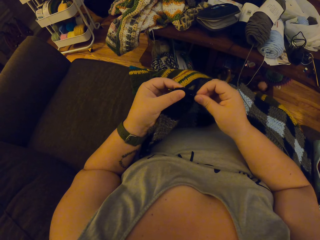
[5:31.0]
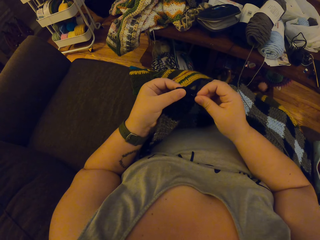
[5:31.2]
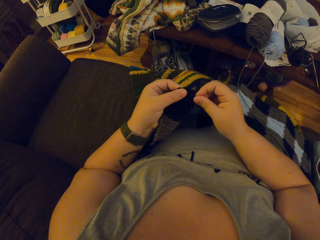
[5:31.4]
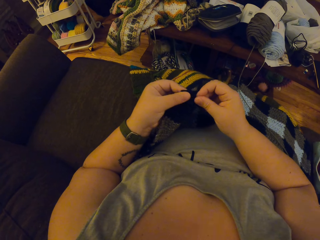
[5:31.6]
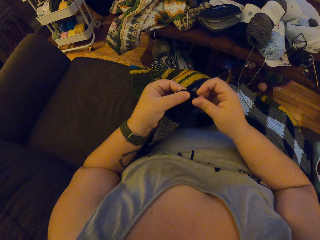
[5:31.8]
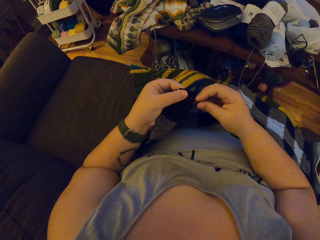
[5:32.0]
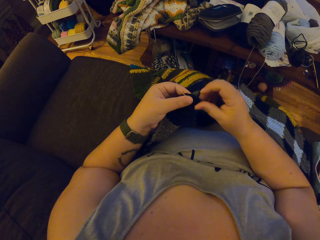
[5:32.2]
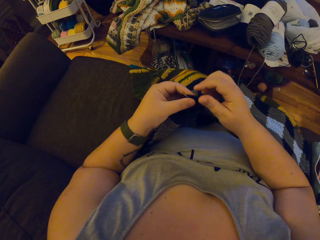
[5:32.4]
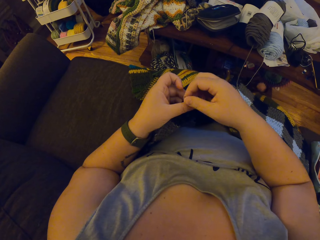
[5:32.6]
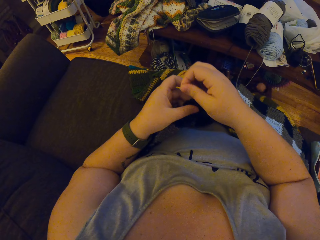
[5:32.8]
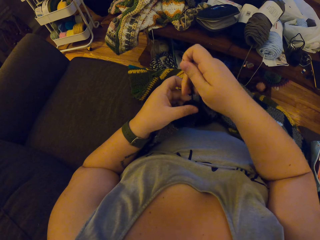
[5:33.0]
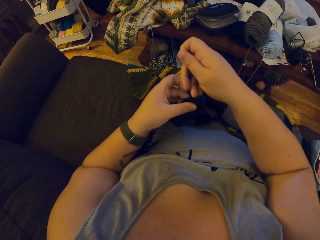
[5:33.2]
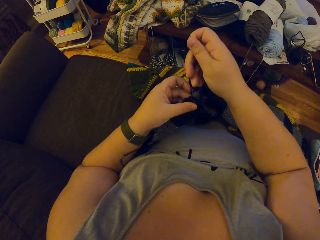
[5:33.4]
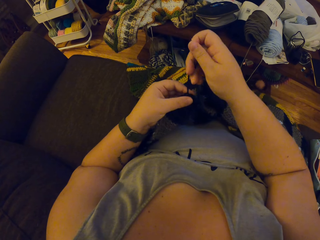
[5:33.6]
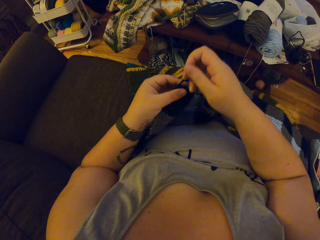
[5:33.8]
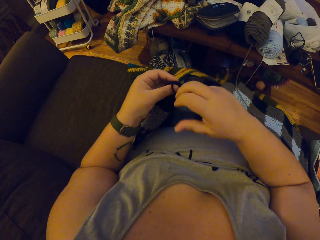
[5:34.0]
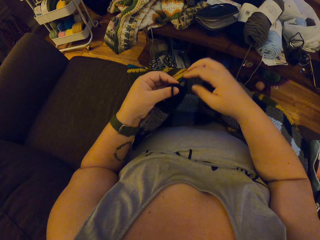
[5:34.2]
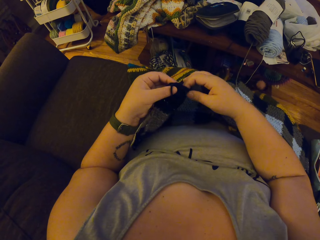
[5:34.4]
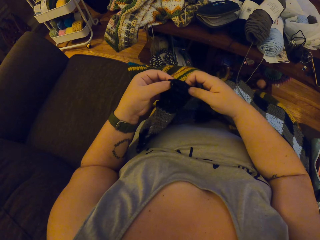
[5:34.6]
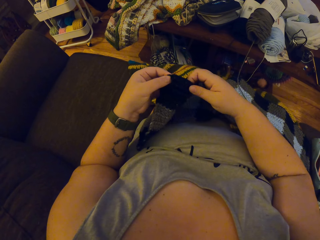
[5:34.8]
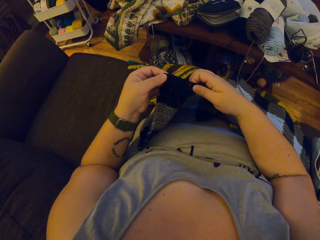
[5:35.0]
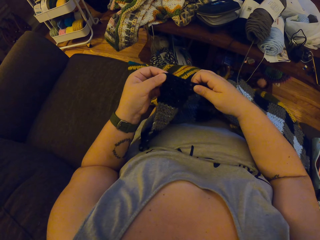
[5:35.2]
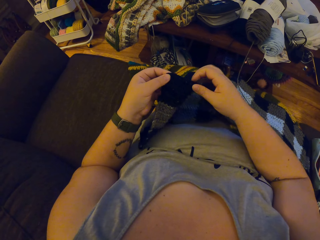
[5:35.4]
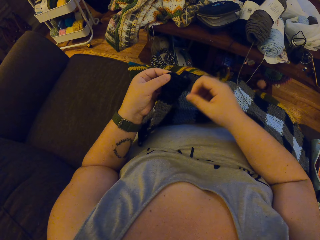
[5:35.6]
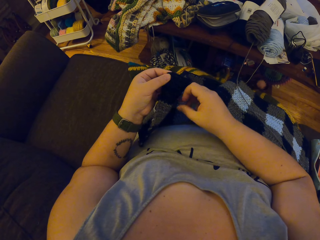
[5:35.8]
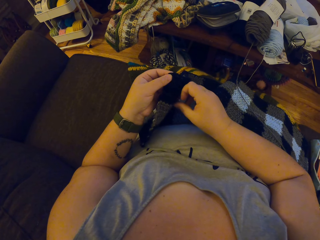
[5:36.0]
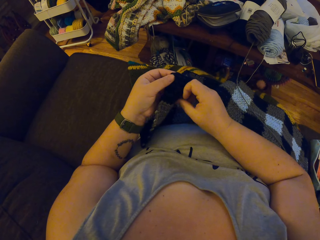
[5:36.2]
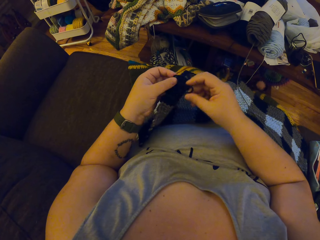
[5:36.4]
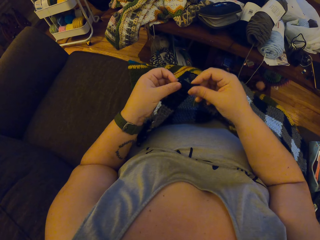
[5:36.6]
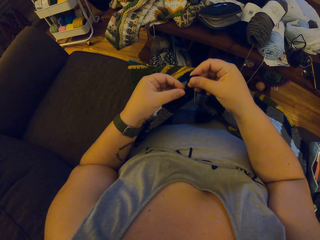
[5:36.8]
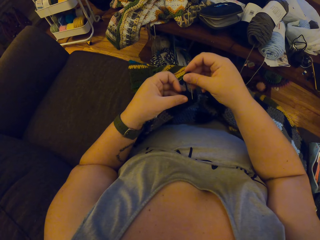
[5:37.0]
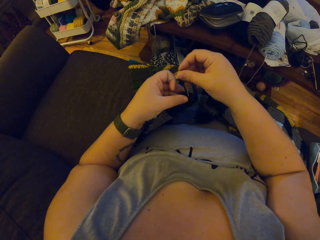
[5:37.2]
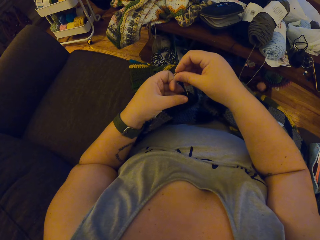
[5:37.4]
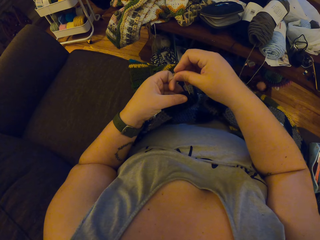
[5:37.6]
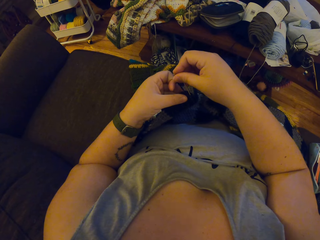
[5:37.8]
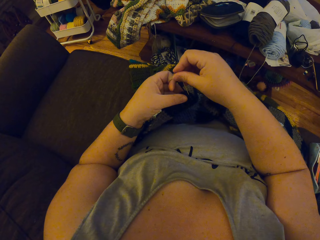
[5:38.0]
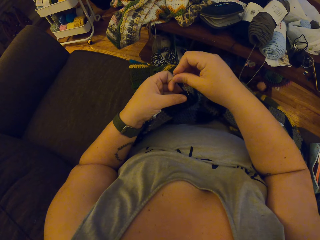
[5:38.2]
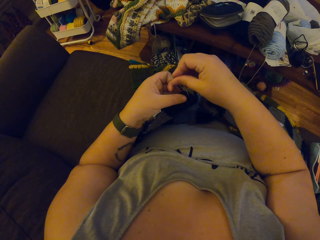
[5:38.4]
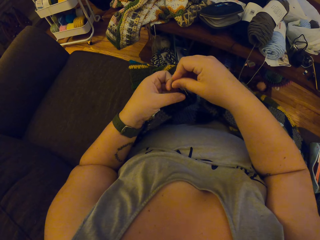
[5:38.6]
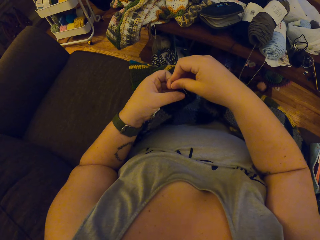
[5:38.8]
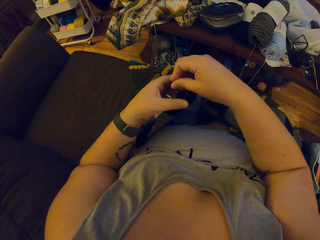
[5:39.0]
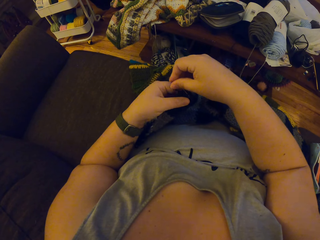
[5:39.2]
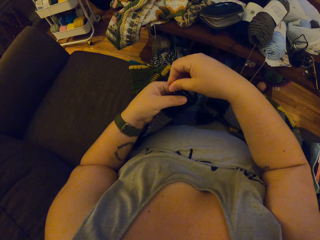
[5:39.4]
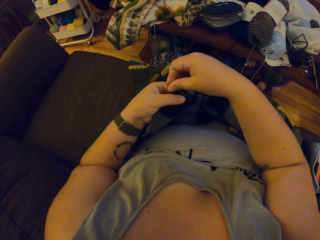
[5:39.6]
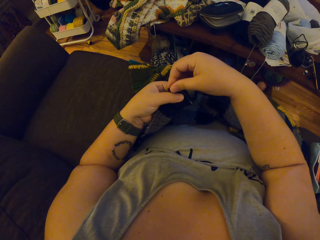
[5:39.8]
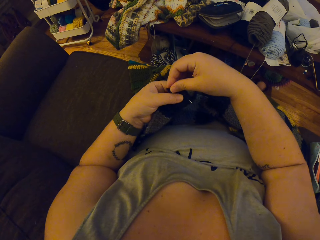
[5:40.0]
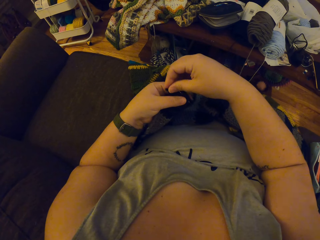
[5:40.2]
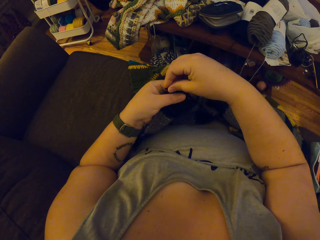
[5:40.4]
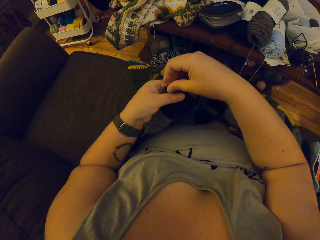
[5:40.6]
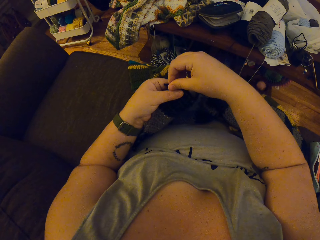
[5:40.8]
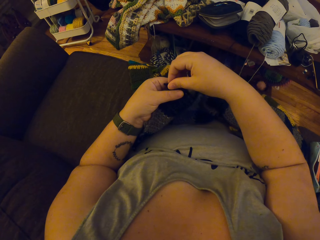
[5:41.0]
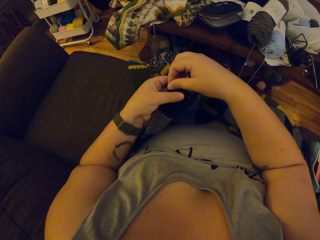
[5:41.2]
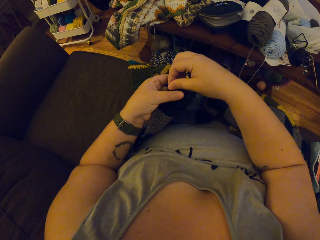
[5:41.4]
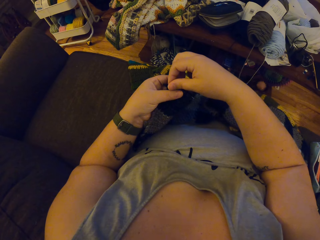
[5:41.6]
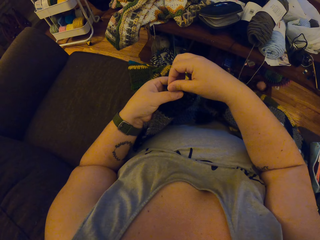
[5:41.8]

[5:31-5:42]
The camera wearer adjusts the crochet with her hands. She seams the crochet with the needle.

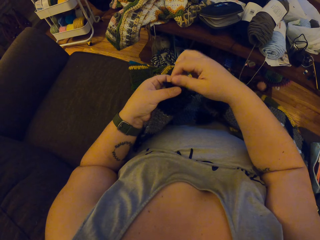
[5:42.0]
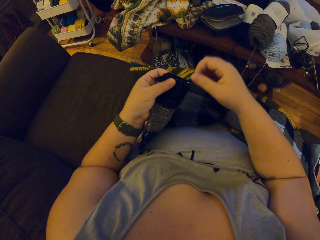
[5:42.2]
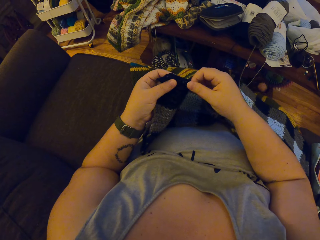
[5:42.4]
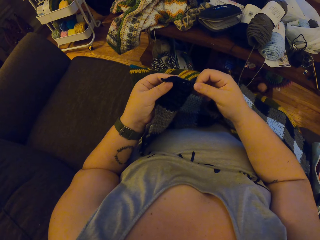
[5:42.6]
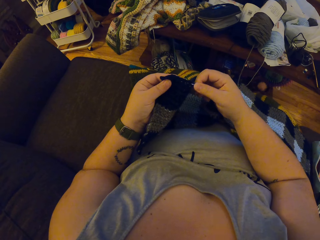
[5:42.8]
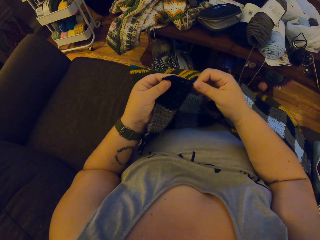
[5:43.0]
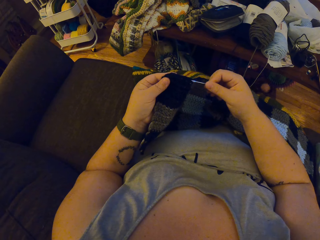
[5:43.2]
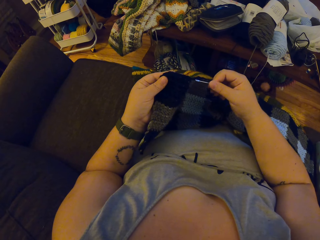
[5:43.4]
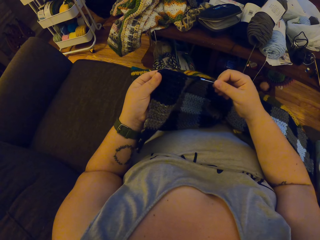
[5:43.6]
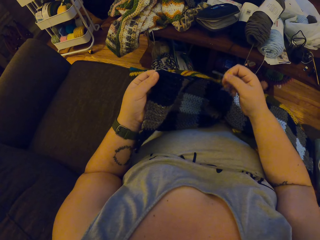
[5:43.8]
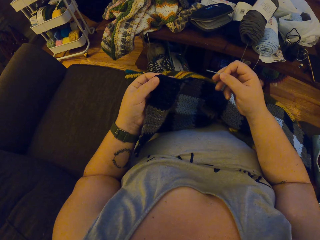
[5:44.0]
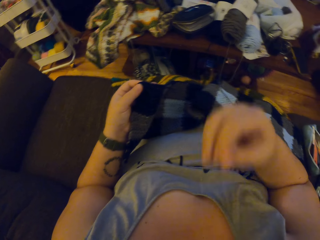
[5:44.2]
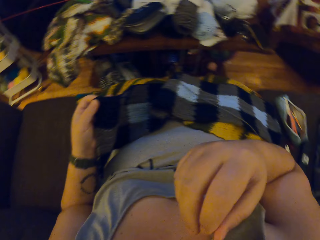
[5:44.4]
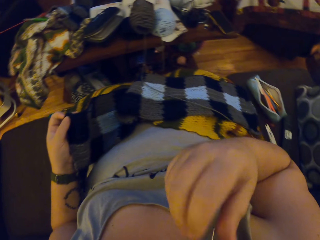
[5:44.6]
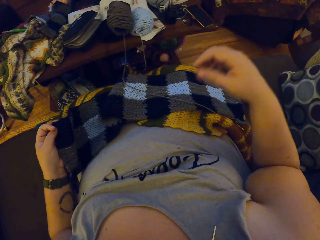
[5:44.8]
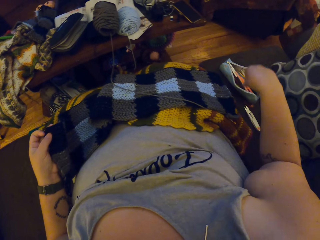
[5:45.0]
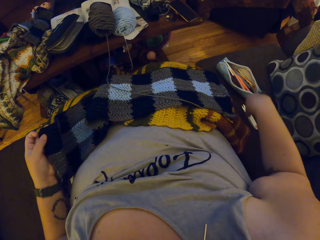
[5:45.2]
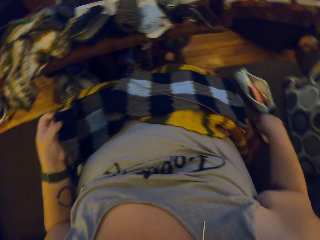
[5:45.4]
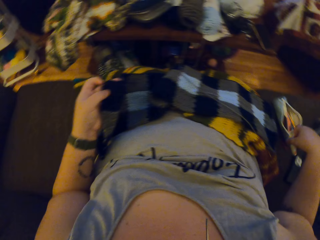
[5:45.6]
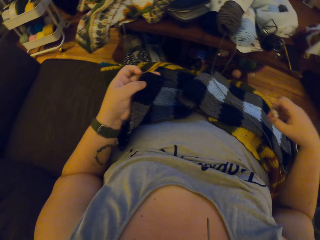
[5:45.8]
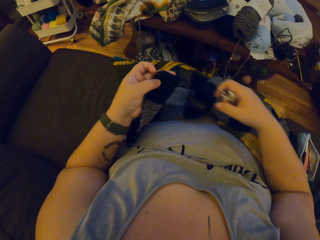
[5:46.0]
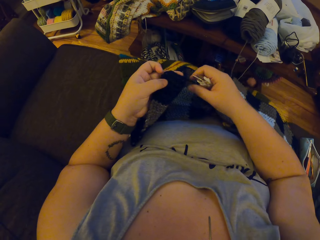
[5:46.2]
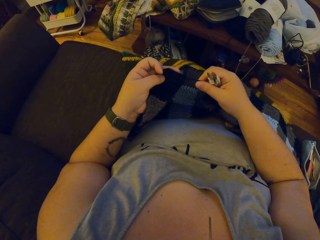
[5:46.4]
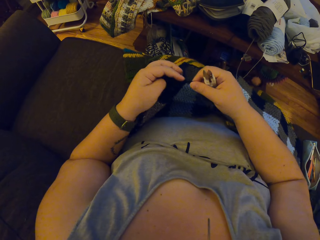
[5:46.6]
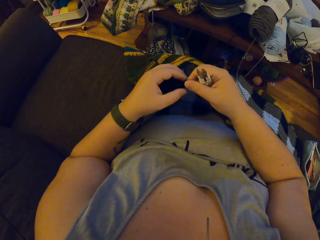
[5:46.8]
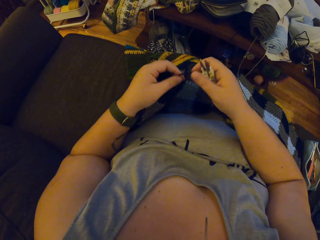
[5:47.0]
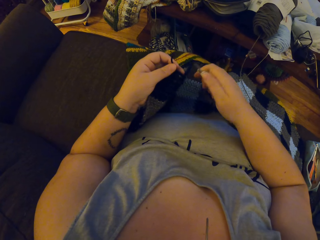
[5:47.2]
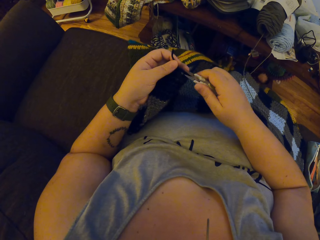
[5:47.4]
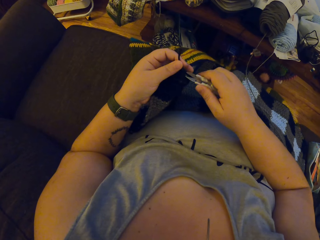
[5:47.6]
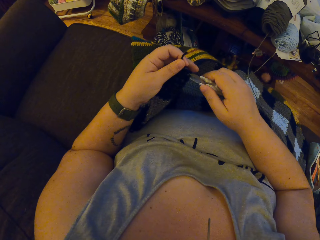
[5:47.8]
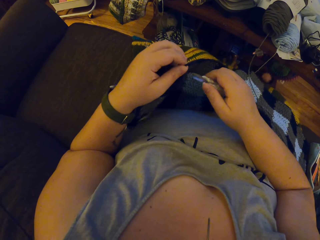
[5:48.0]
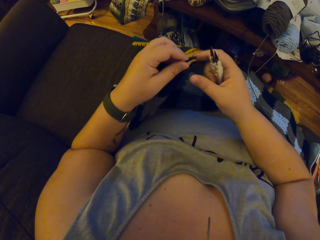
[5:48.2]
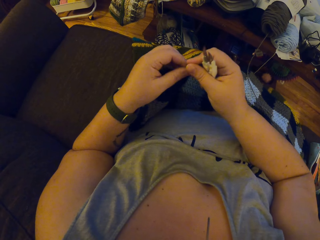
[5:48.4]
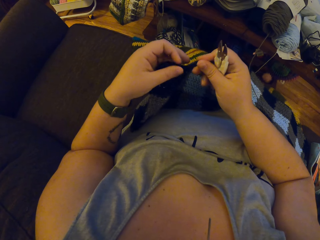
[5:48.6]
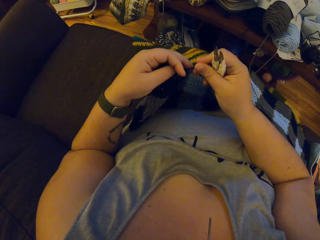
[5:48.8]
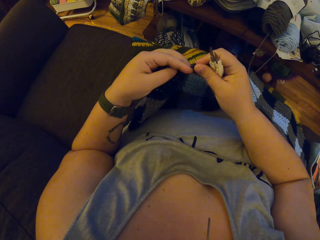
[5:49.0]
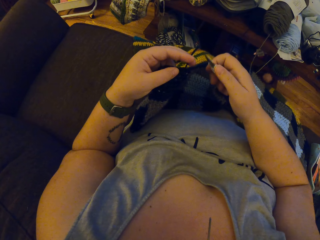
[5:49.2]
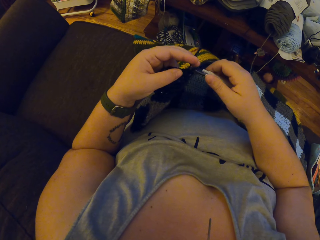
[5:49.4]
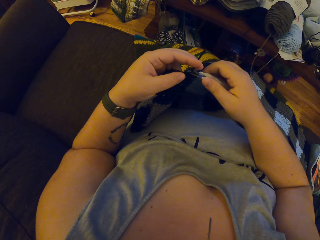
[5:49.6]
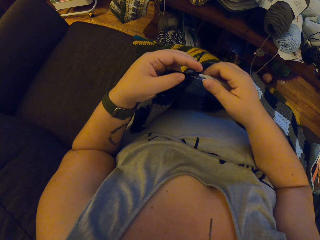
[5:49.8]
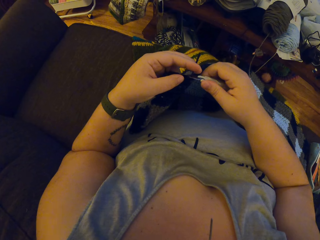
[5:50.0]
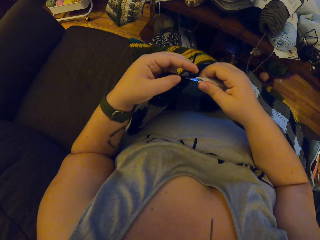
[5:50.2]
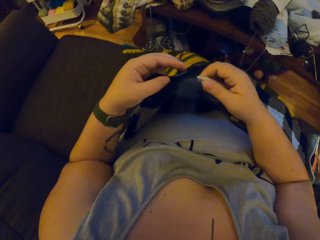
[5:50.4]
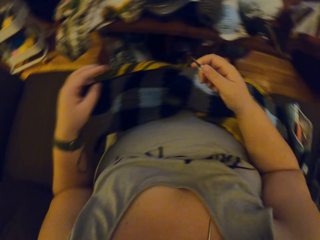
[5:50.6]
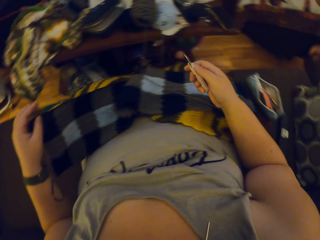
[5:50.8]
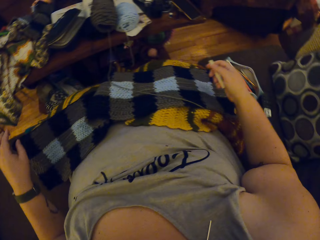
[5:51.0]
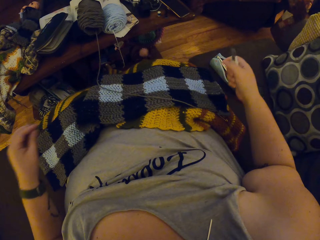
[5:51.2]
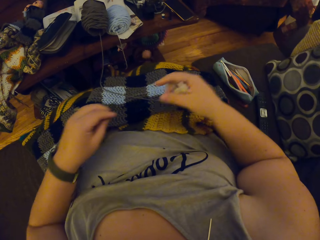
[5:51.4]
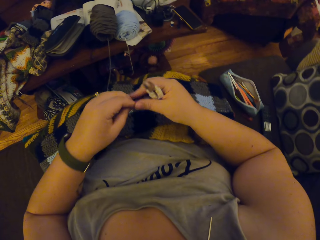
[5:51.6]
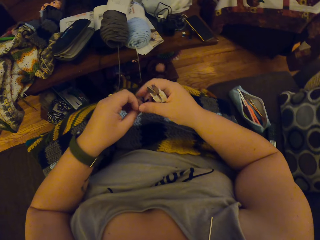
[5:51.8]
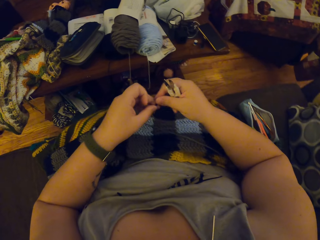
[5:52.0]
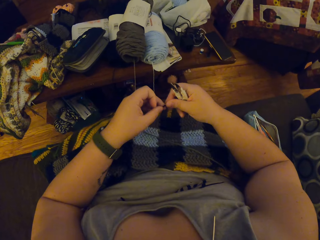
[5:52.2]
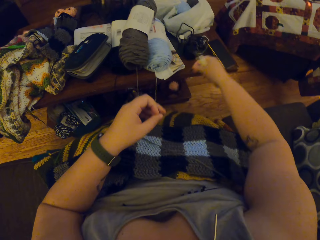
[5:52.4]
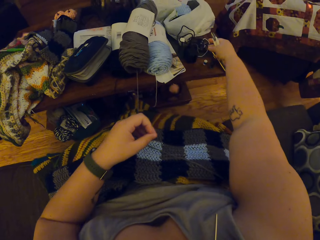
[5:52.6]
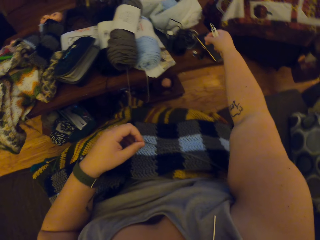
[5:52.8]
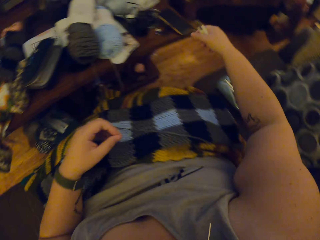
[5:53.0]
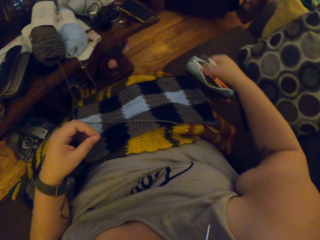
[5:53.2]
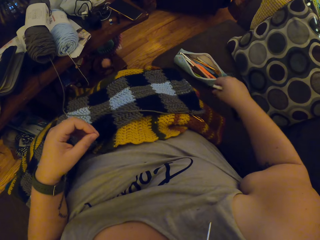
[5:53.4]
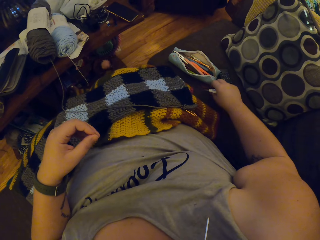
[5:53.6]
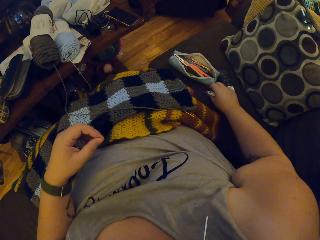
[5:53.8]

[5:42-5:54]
The camera wearer puts the needle in her mouth. She picks the pair of scissors on the couch. She holds a thread. She cuts the yarn on the crochet with the pair of scissors. She drops the crochet on her lap. She passes the piece of yarn to her right hand and drops the piece of yarn on the table.
